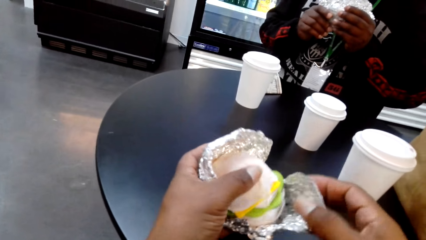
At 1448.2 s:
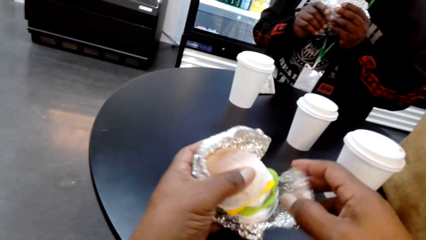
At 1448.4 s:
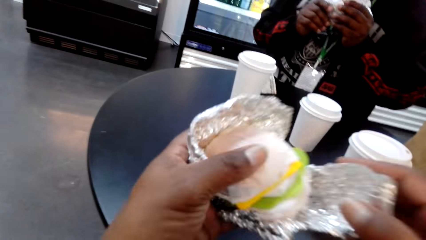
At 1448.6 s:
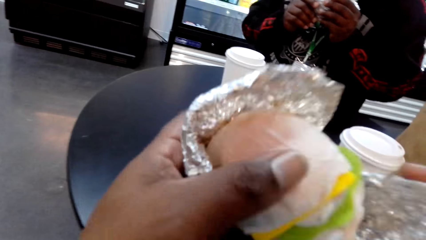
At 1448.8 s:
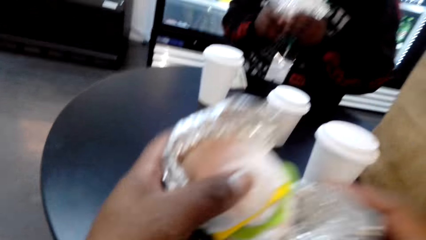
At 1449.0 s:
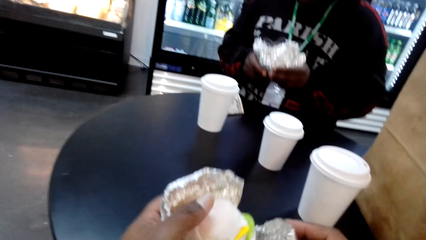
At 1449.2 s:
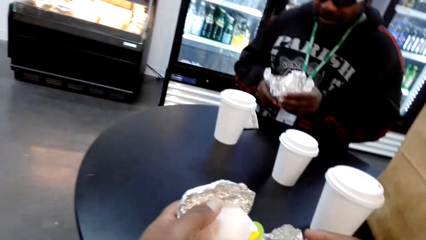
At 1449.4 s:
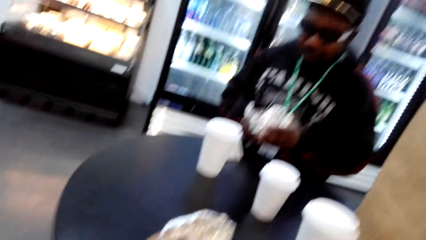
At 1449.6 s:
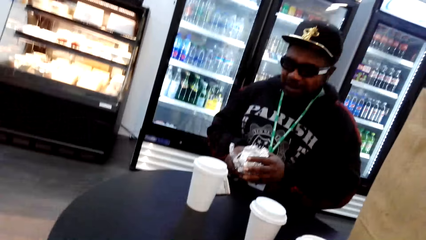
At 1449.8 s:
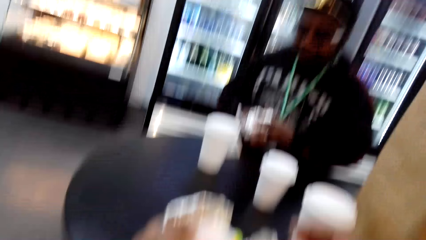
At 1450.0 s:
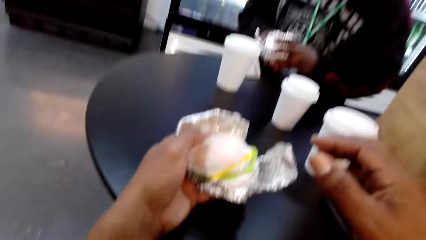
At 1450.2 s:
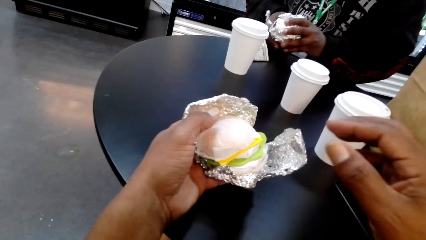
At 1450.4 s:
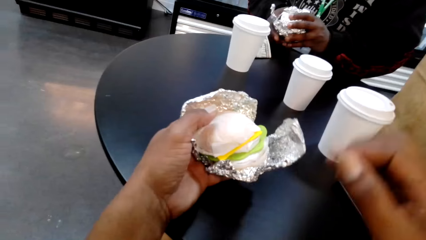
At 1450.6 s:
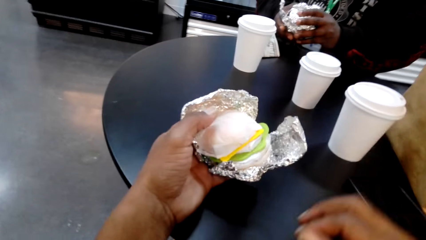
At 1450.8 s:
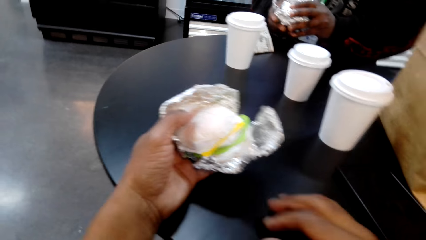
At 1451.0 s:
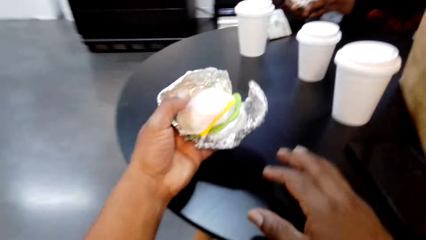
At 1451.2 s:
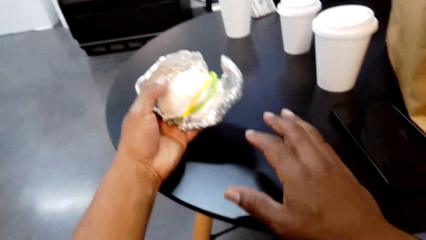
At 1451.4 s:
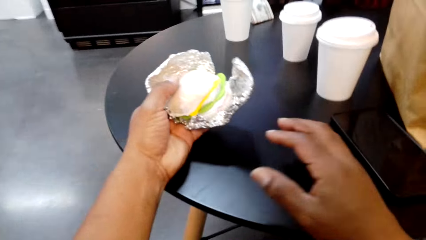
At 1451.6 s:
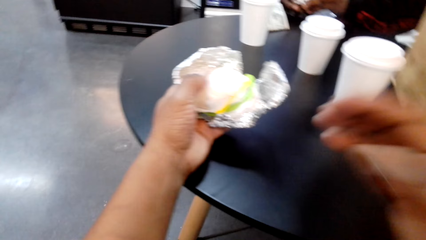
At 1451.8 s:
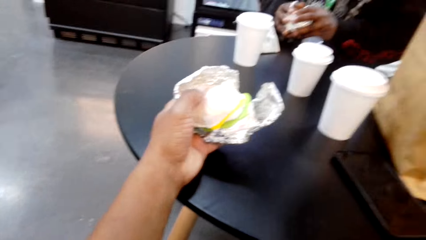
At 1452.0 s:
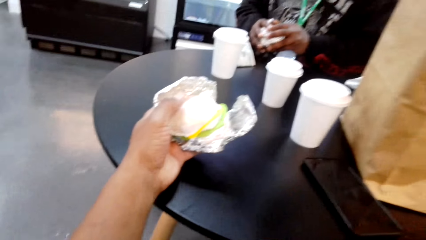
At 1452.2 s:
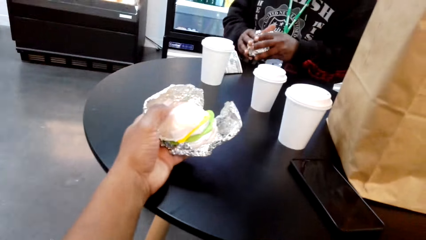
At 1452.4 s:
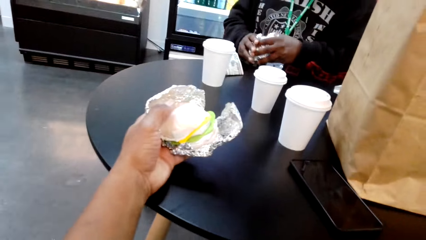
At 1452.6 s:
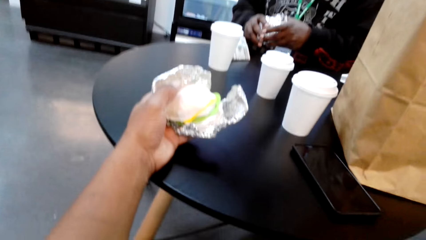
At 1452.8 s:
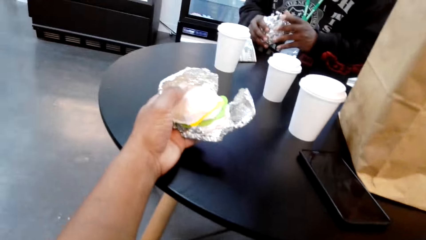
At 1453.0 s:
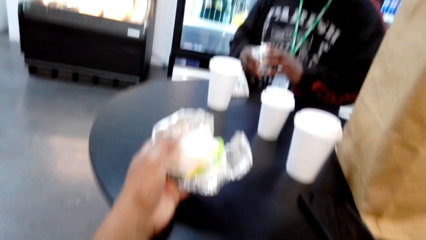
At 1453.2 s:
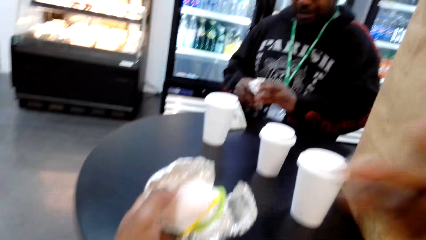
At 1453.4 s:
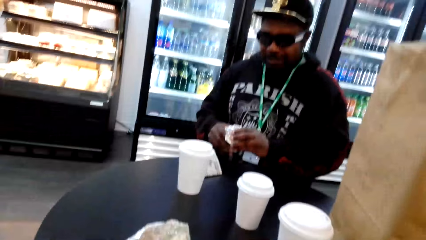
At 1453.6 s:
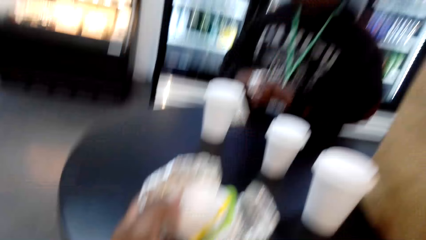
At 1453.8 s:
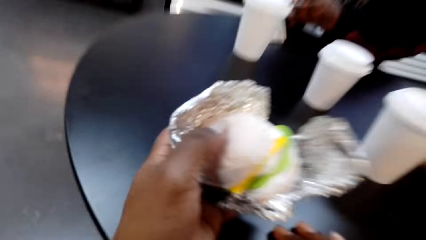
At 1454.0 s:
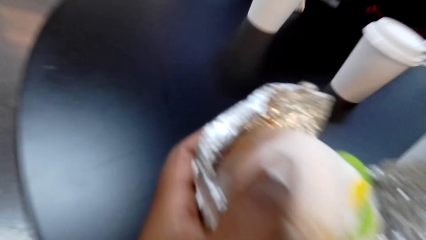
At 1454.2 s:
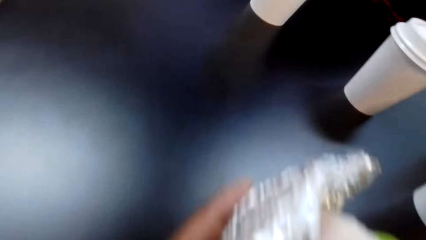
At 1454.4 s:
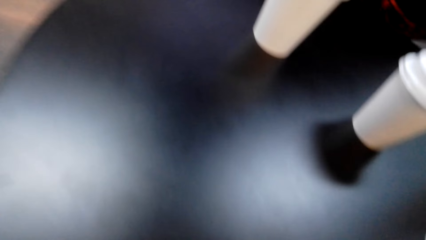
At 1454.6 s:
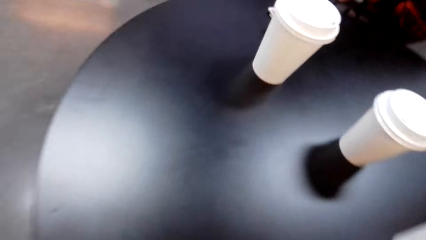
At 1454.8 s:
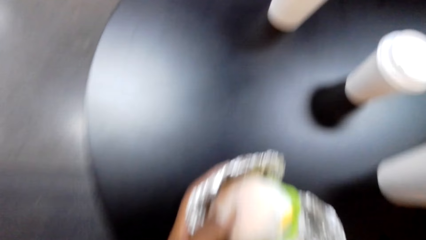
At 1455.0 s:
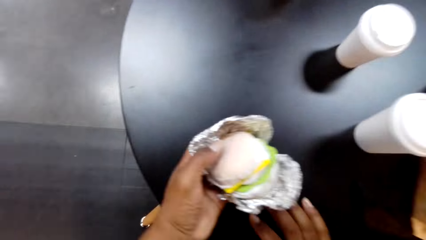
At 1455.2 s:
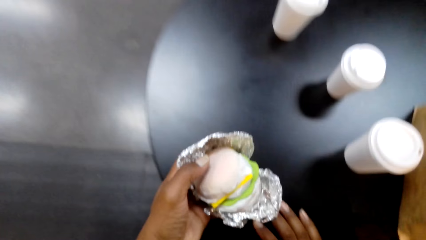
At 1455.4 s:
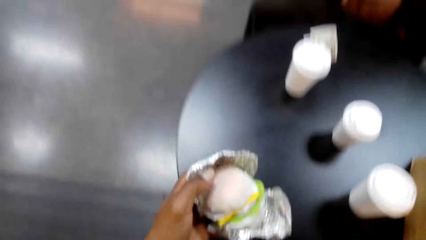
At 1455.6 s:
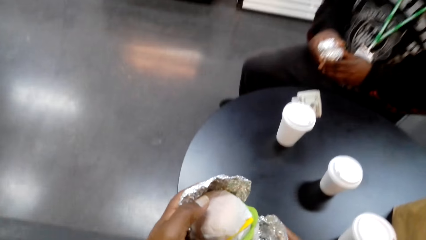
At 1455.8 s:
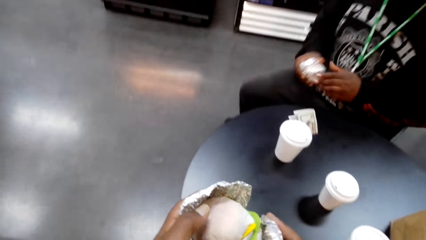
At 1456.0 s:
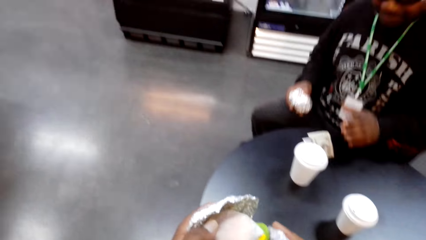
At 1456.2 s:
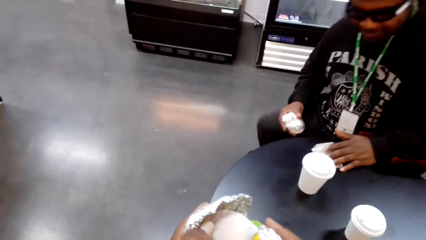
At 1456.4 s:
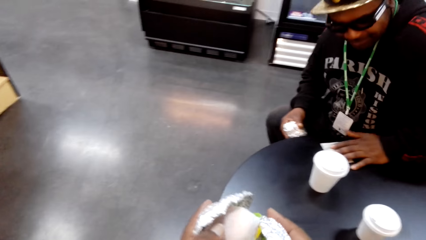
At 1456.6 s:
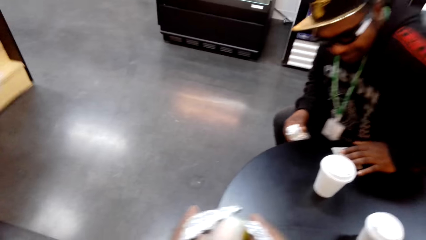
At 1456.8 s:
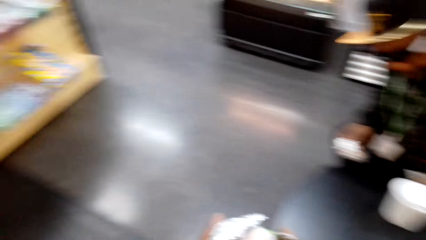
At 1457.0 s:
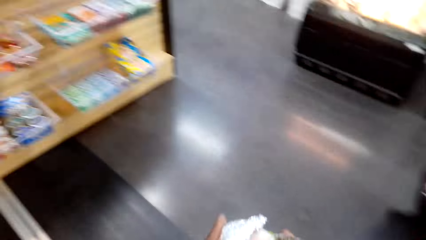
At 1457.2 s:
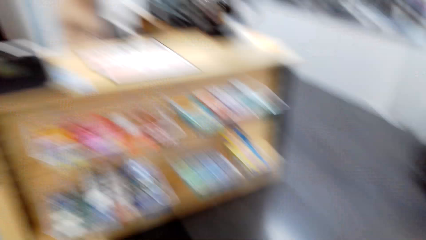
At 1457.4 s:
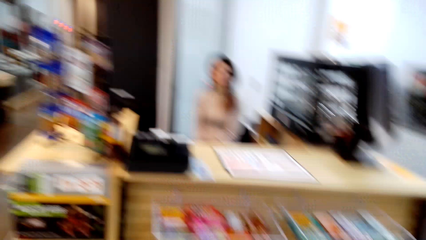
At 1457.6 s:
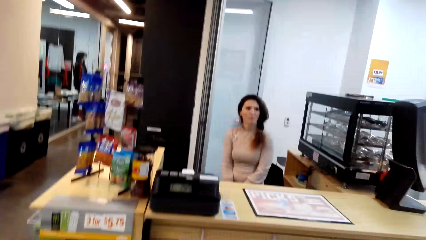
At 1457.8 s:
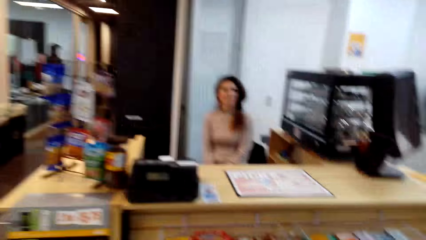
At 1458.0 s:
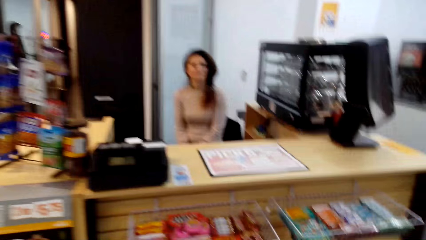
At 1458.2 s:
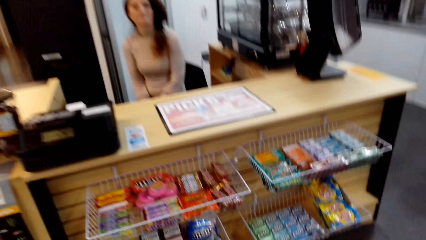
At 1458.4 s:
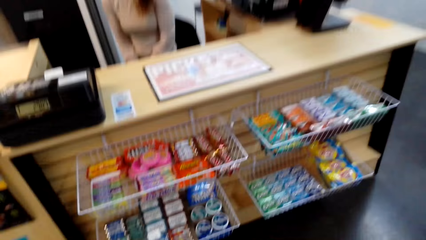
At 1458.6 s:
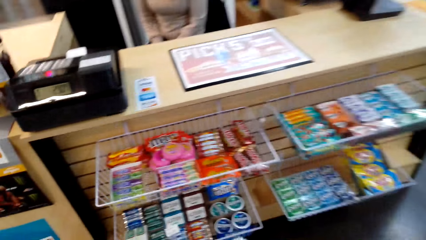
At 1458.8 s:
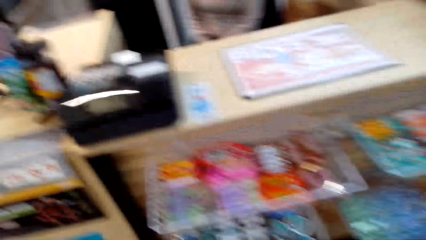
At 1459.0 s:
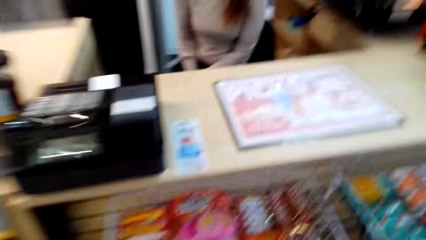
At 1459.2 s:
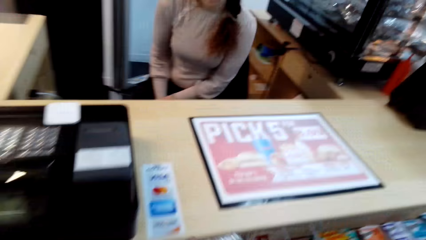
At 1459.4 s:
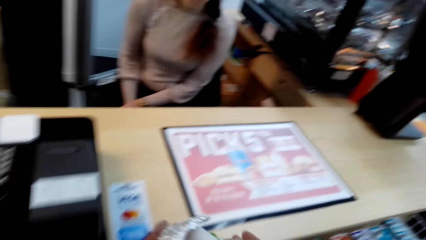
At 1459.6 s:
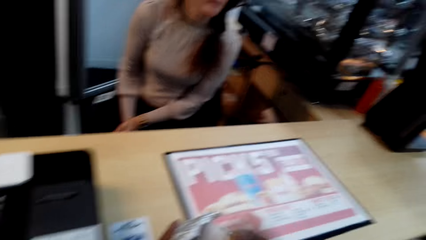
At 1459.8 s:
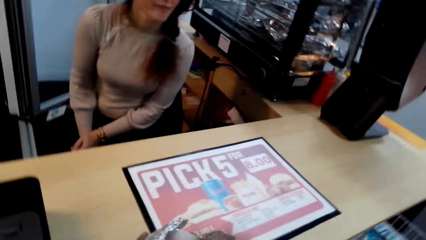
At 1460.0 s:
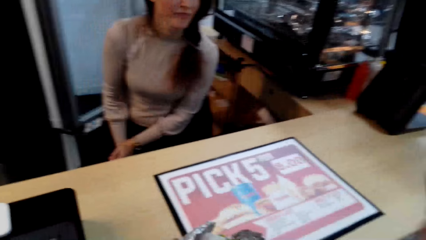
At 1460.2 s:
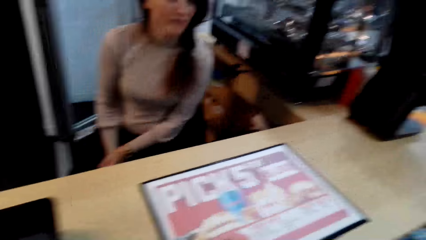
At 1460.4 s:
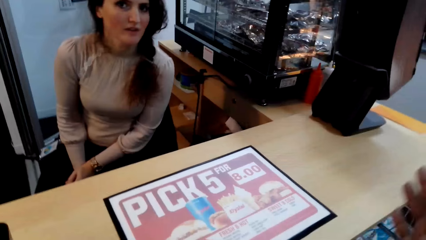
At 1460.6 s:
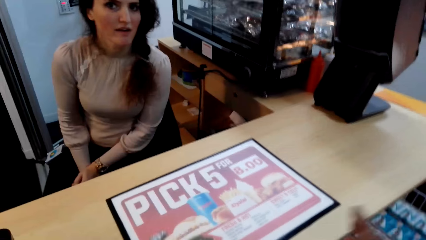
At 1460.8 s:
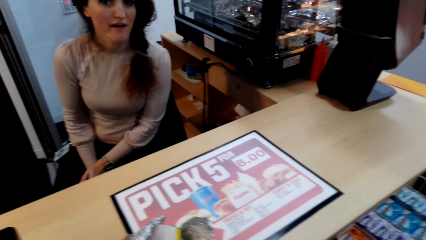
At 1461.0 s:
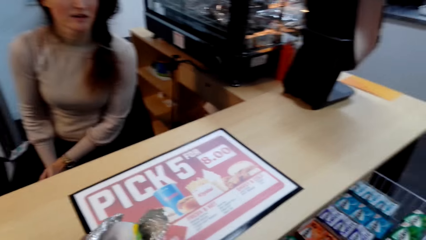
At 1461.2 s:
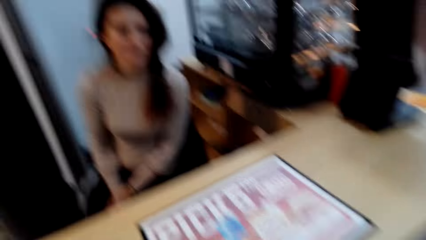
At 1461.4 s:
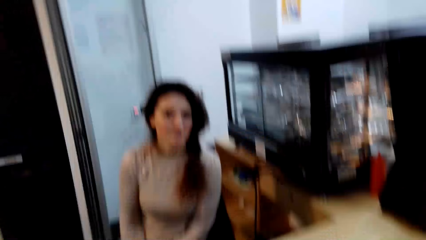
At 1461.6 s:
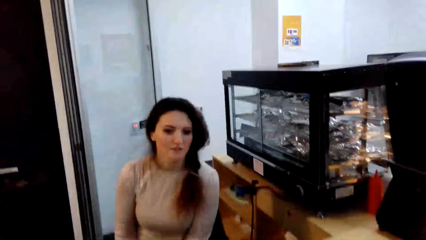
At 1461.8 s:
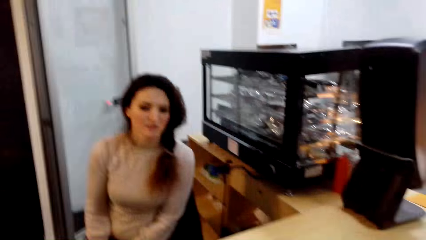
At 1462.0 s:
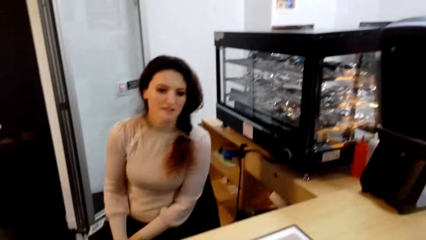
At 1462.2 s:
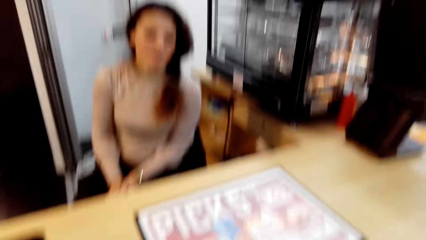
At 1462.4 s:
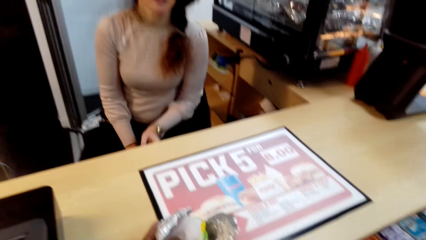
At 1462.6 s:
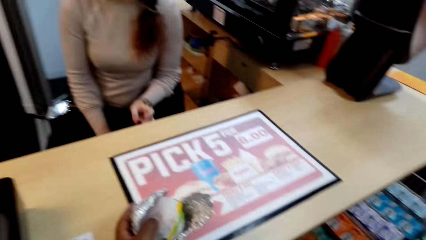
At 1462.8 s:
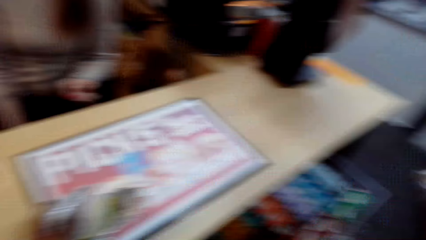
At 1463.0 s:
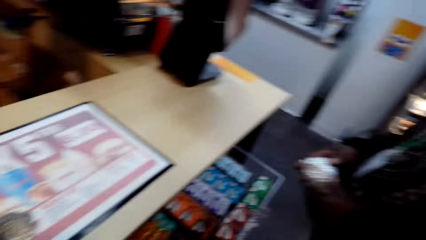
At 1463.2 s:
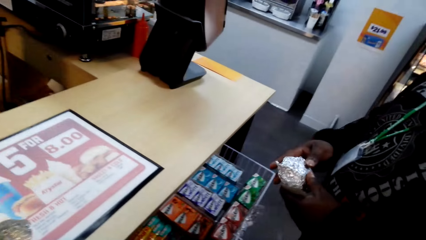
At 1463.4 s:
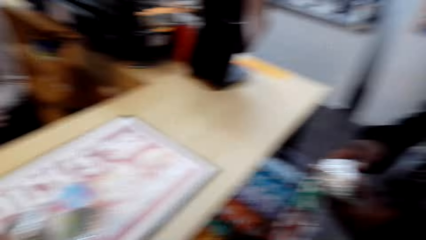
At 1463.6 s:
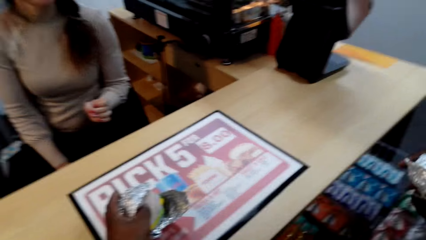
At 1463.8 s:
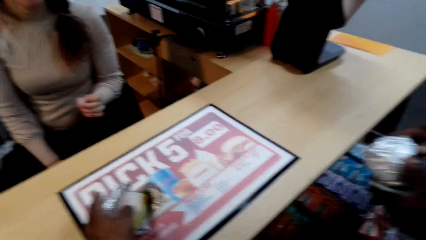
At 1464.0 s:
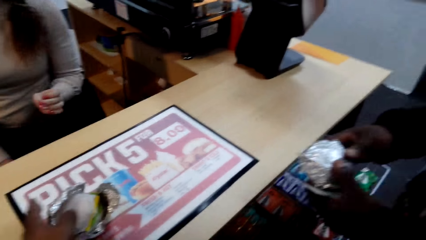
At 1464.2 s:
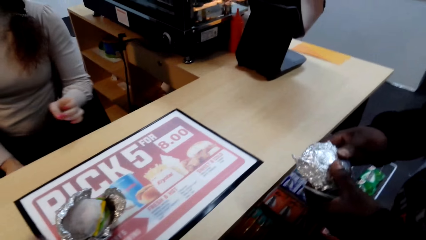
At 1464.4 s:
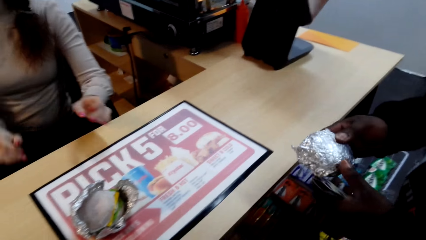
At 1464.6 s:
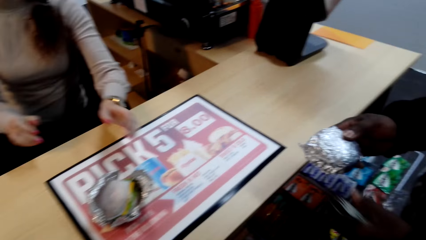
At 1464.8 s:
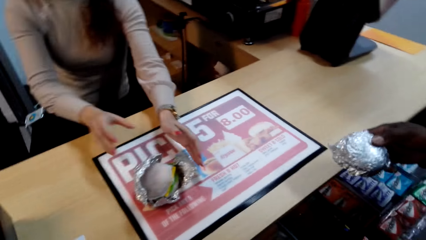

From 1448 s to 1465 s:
The camera wearer speaks to a man. The man speaks to the camera wearer. The camera wearer looks around, takes a sandwich to the counter, and speaks to a woman. They drop a burger. The woman speaks to the camera wearer.
